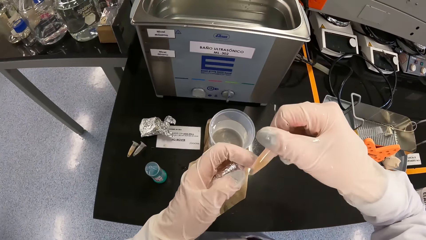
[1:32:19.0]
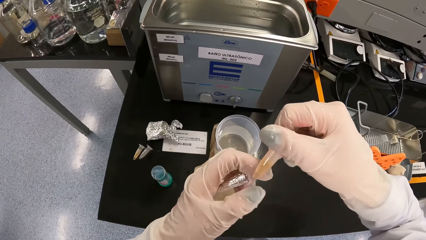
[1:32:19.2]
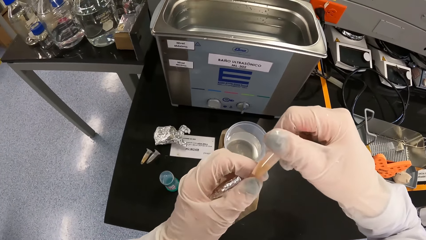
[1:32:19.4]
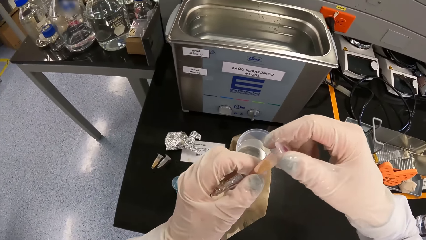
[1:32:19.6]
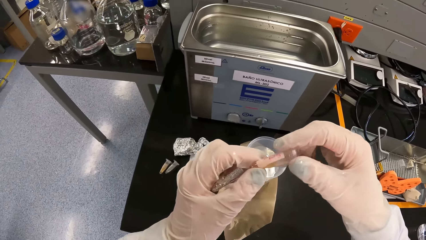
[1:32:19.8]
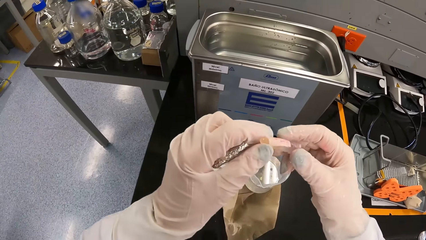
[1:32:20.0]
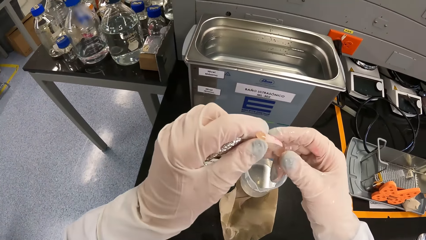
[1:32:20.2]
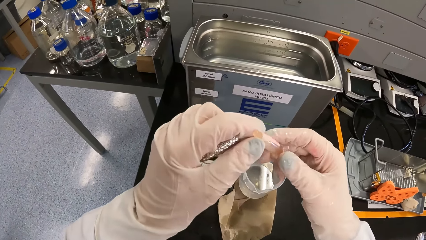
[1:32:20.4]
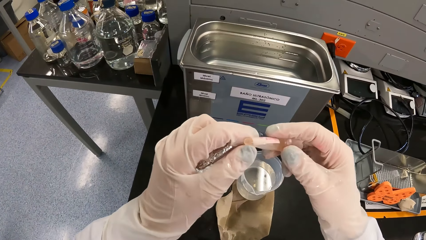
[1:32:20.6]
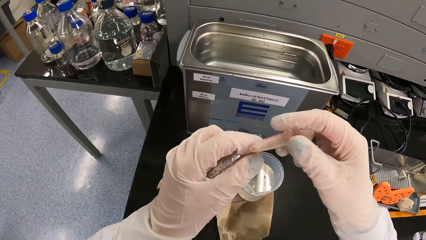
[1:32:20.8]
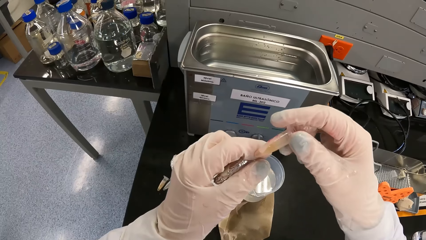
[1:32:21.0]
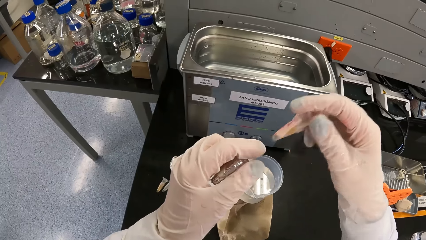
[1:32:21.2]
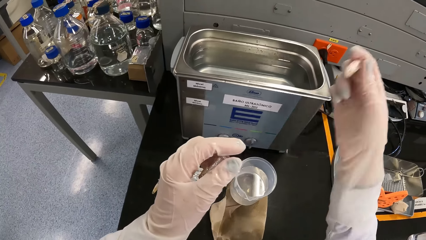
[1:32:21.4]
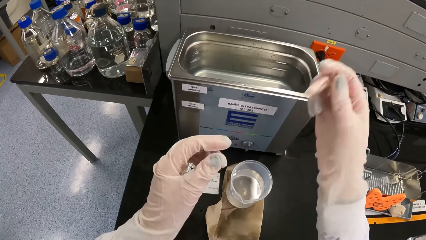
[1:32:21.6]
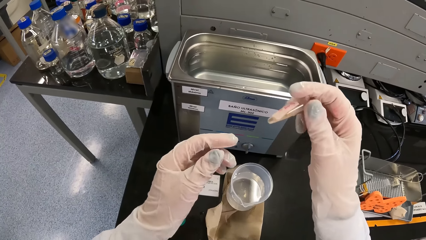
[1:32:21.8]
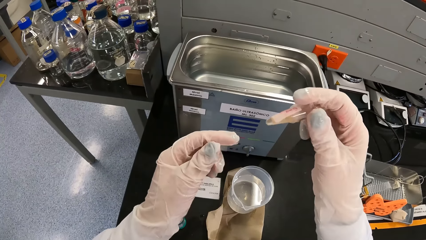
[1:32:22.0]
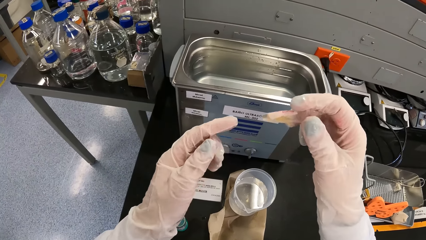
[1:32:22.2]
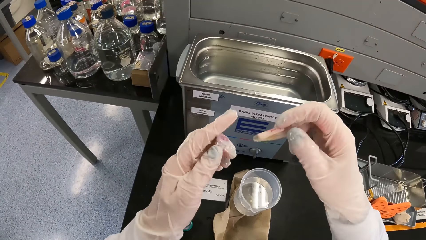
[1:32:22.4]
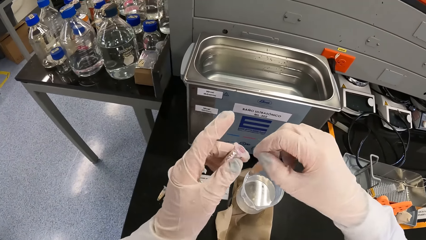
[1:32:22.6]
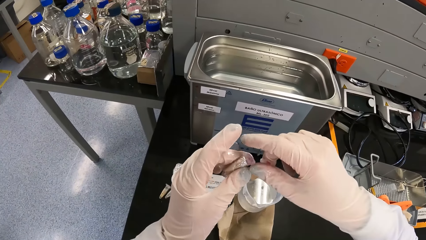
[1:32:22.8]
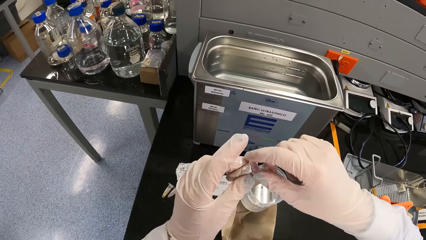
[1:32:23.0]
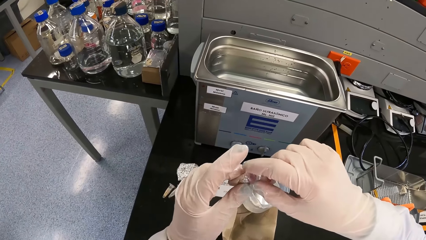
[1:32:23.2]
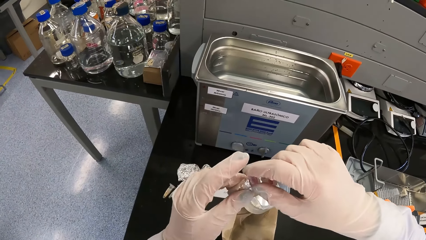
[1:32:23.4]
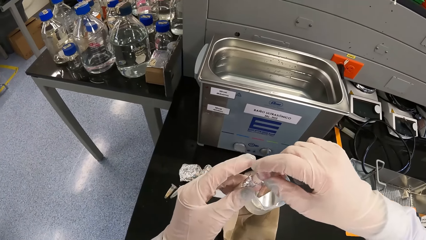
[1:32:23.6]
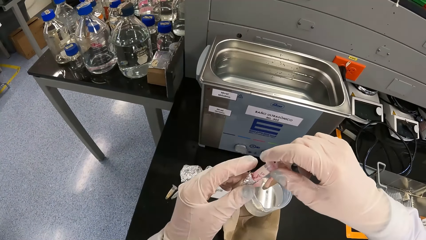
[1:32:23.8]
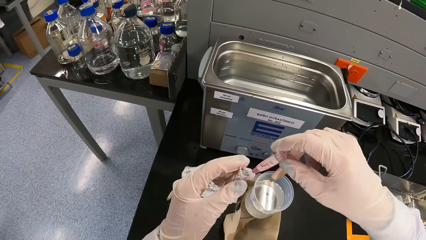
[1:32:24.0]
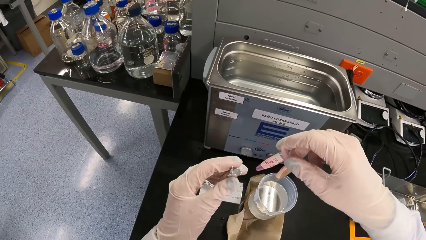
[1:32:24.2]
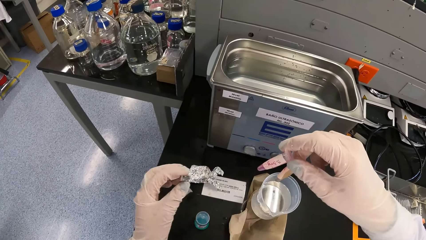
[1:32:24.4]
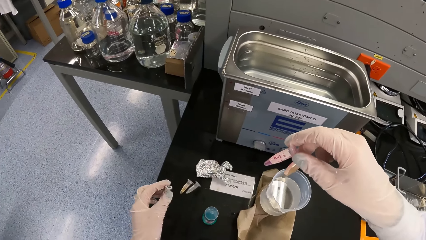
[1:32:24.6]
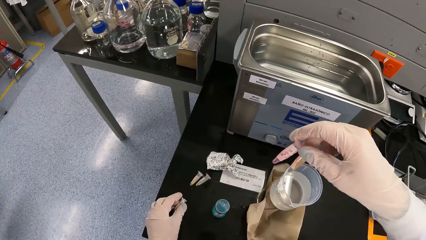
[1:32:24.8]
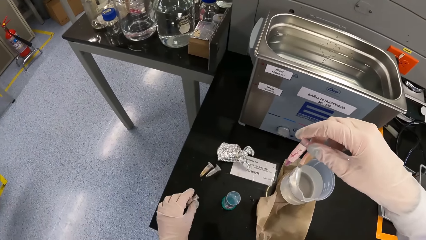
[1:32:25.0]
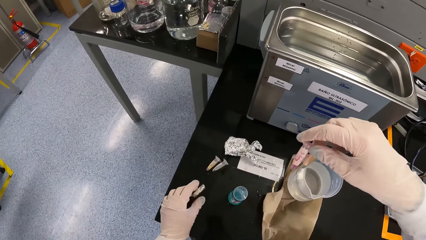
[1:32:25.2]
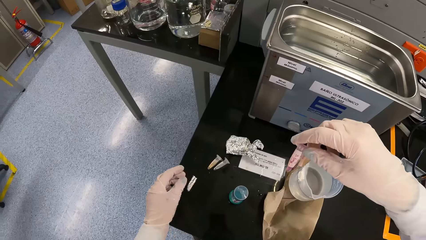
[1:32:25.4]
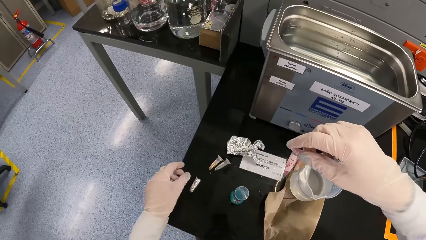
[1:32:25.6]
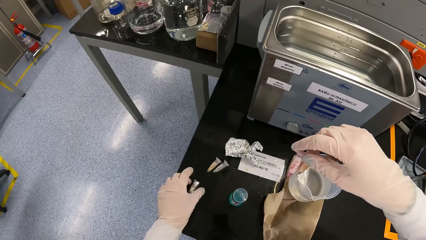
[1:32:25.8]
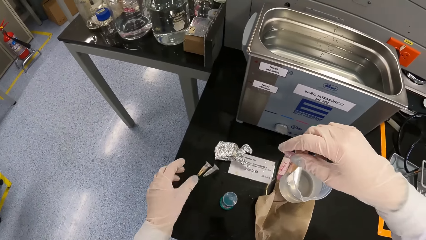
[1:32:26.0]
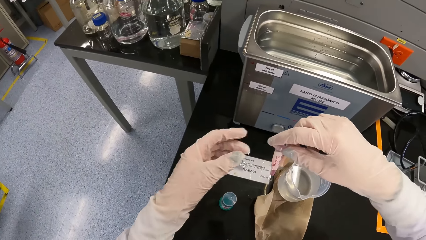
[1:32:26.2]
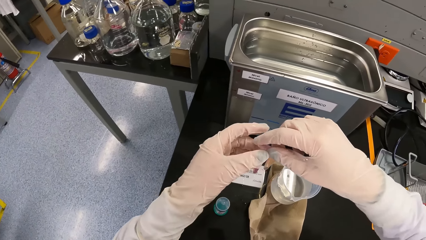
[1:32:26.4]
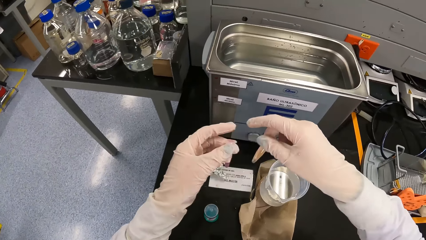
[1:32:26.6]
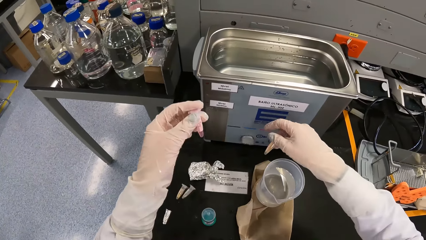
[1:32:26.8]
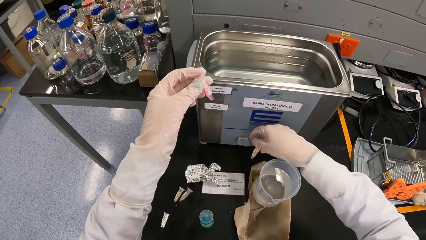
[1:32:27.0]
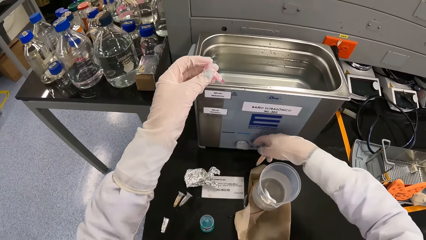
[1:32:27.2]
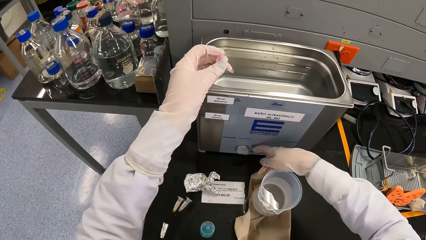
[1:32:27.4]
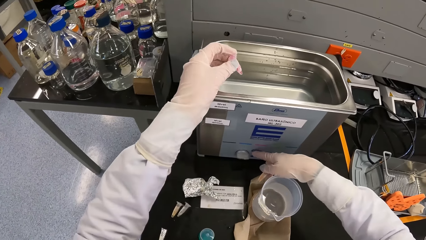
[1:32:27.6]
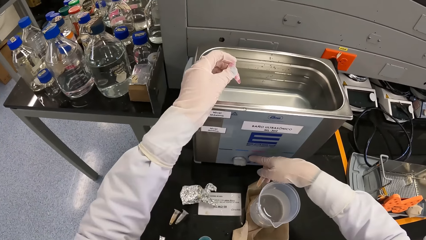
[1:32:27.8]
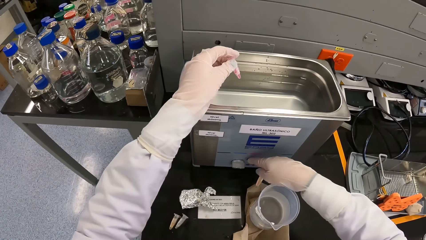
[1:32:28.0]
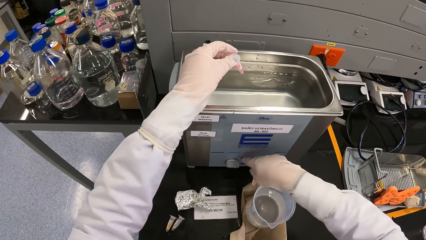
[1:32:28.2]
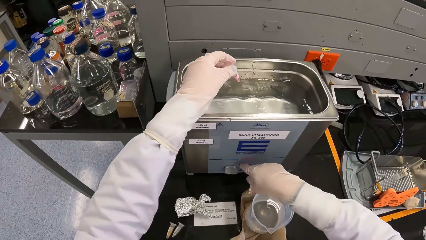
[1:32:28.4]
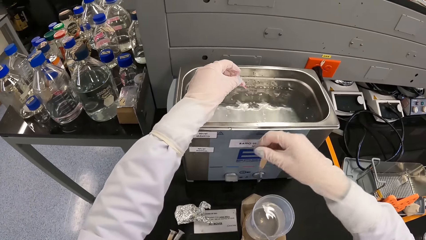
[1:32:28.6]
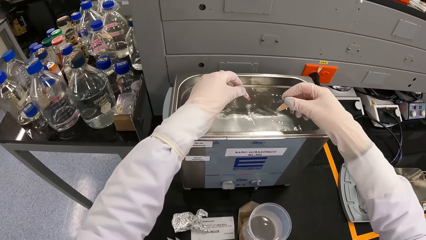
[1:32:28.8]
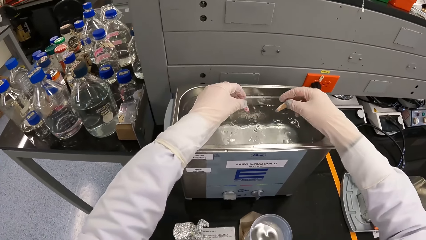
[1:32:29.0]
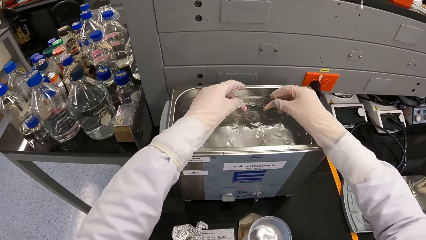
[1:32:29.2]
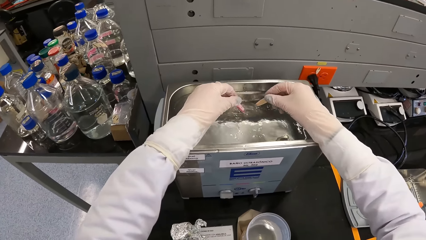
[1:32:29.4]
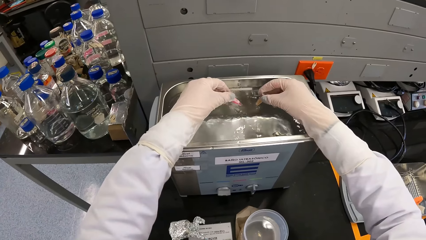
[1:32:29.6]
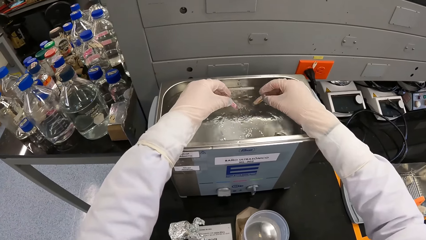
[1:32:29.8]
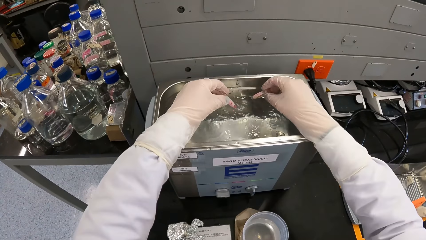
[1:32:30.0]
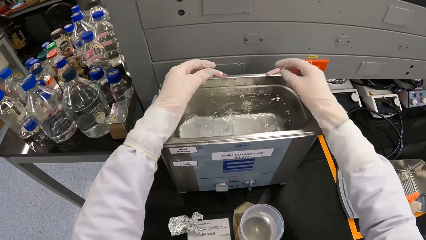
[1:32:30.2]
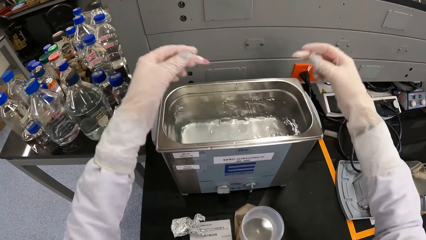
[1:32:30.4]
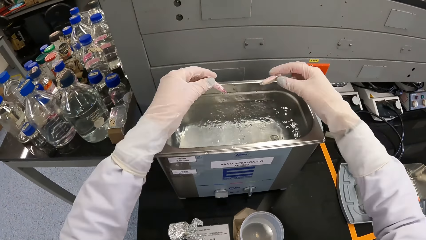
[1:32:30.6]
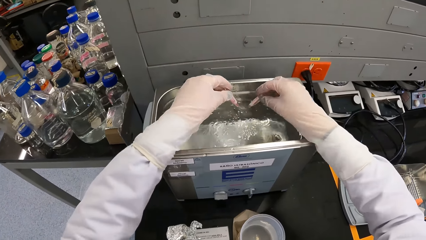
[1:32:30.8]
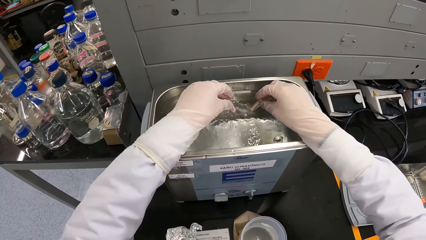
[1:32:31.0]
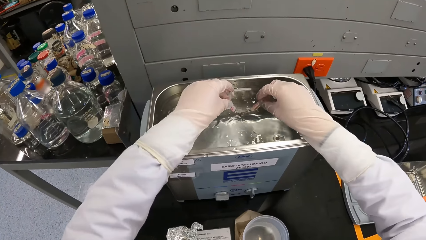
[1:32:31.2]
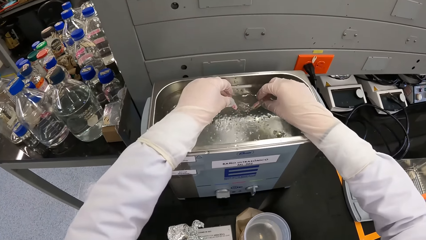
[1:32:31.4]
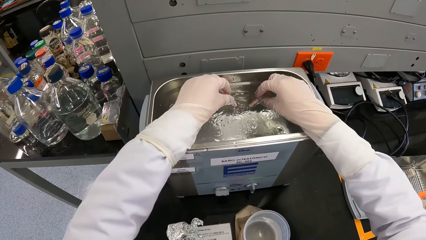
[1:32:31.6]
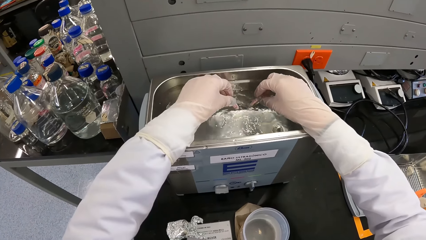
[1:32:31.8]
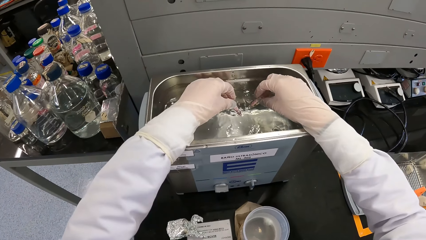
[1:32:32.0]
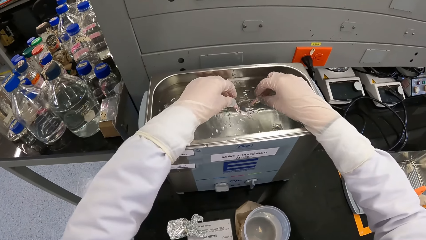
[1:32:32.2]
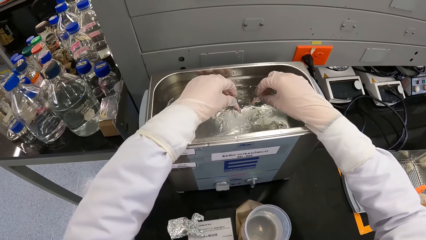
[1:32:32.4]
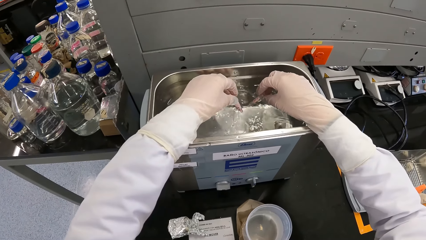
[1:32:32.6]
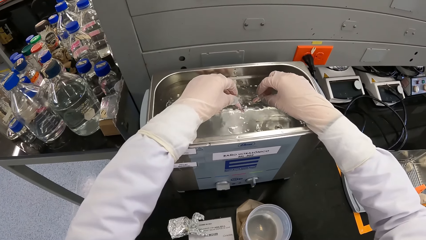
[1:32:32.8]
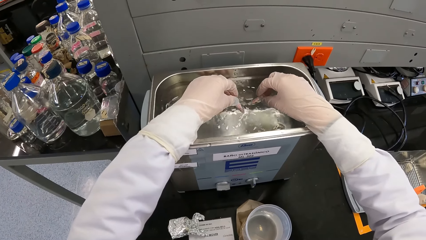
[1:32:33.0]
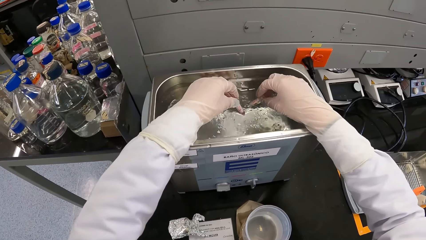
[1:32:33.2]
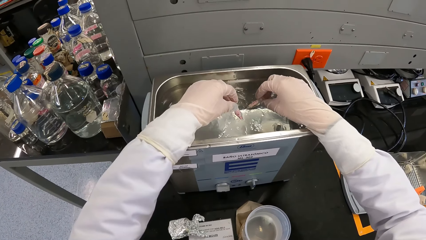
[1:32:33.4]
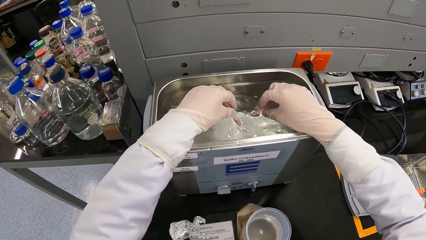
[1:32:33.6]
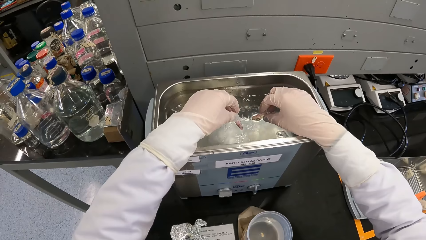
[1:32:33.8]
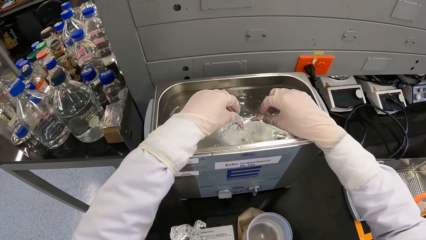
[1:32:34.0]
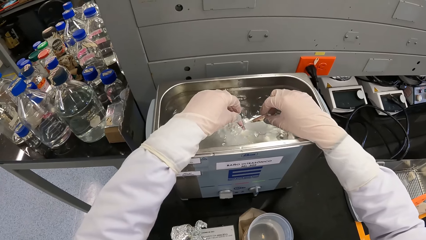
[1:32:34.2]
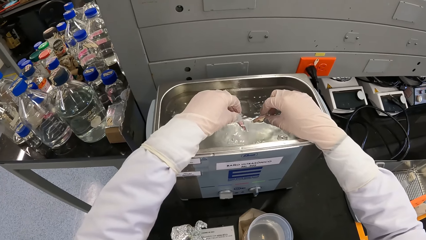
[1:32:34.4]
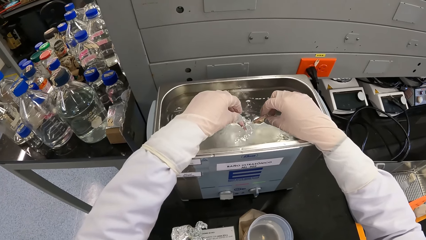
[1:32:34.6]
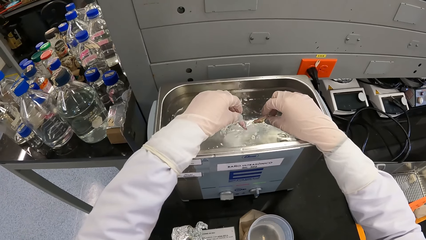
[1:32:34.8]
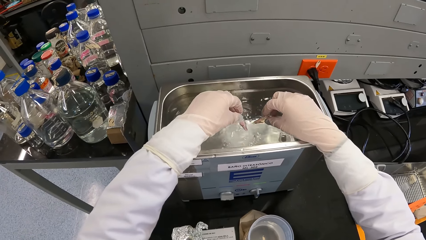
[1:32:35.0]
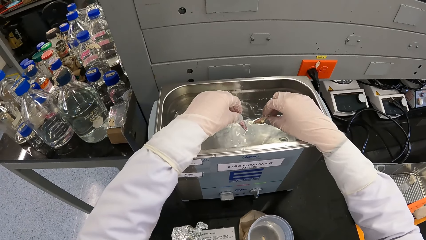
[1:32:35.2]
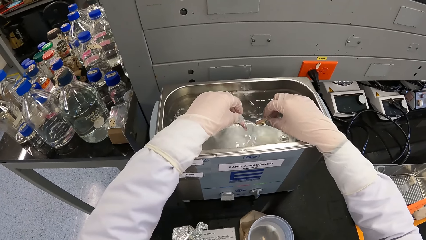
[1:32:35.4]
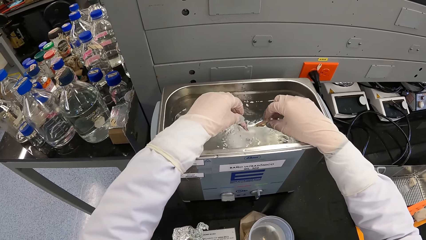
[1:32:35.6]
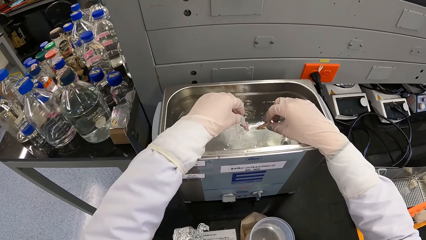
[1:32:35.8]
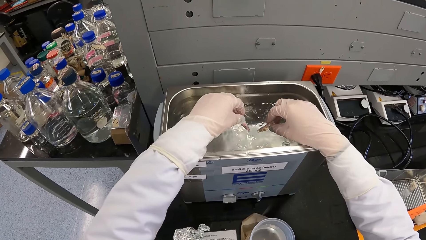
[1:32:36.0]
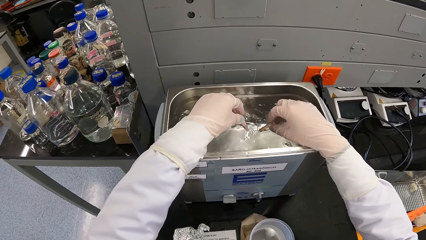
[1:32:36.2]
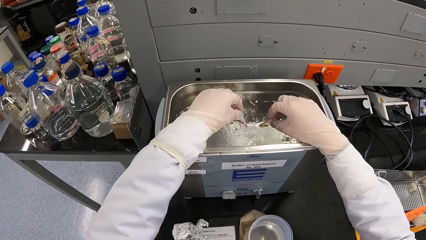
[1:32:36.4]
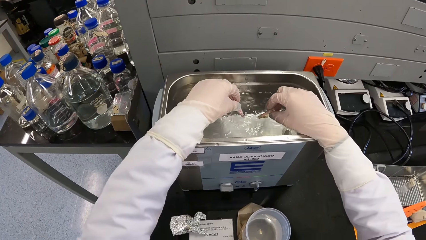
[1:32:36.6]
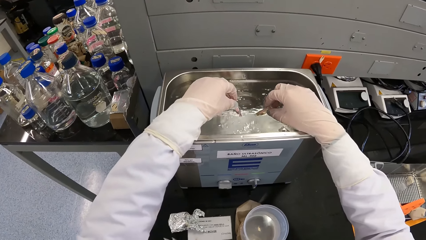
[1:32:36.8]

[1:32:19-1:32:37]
The camera wearer looks at the centrifuge tube. He holds the test tube with his hands. He shakes the test tube in his hands. He removes his left hand from the test tube in his hand. He shakes the test tube in his right hand. He removes a test tube from the foil in his left hand with his right hand. He drops the foil in his left hand on the workbench. He passes the test tube in his right hand to his left hand. He presses the button on the water bath with his right hand. He dips the test tube in his left hand into the water bath. He dips the test tube in his right hand into the water bath. He removes the test tube in his left hand from the water bath. He removes the test tube in his right hand from the water bath. He shakes the test tube in his right hand. He shakes the test tube in his left hand. He dips the test tube in his left hand into the water bath. He dips the test tube in his right hand into the water bath. He holds the centrifuge tubes in the water.
